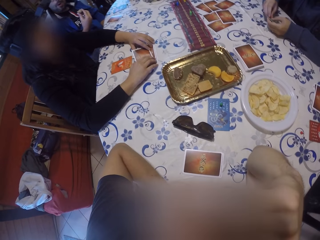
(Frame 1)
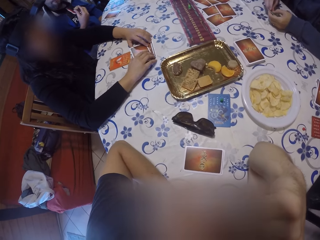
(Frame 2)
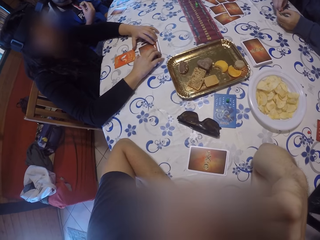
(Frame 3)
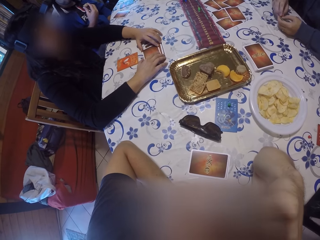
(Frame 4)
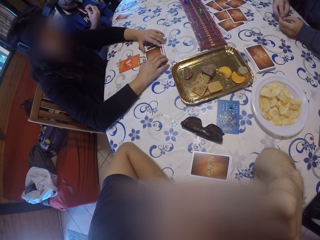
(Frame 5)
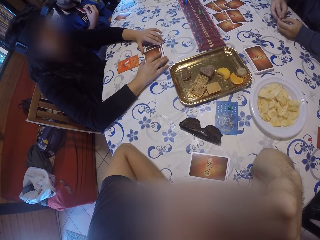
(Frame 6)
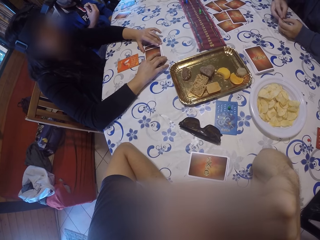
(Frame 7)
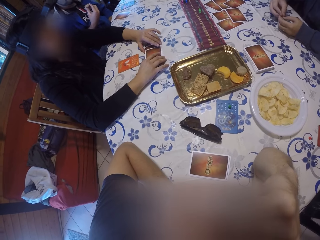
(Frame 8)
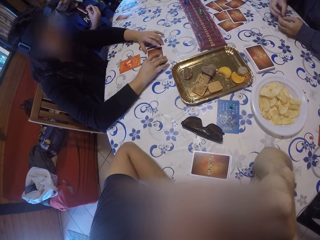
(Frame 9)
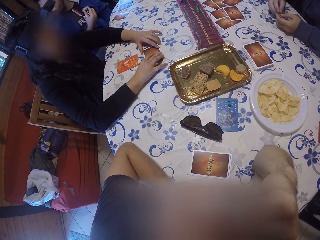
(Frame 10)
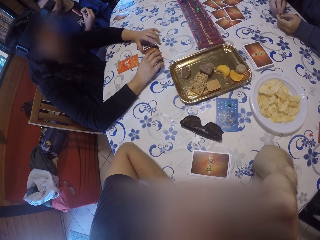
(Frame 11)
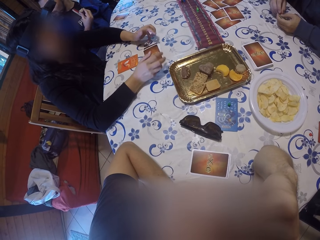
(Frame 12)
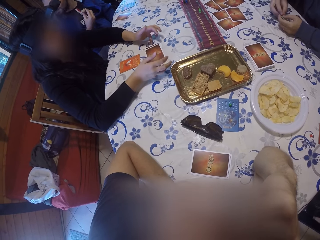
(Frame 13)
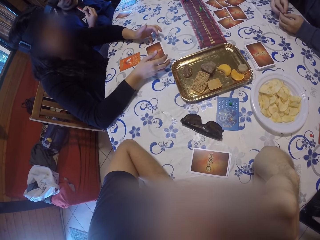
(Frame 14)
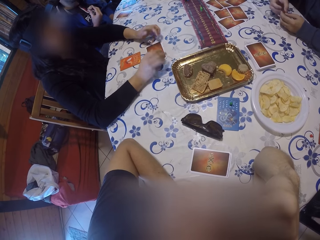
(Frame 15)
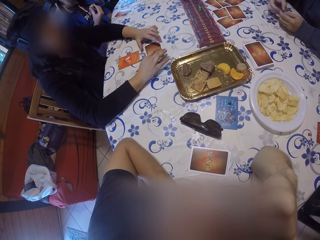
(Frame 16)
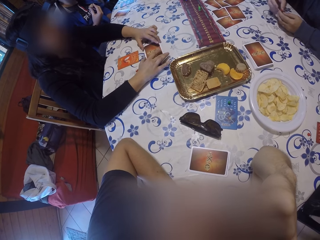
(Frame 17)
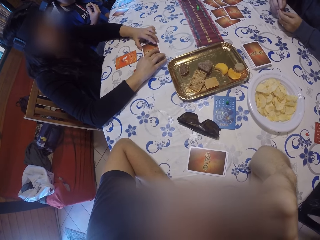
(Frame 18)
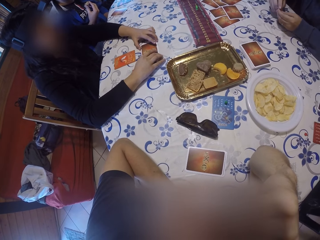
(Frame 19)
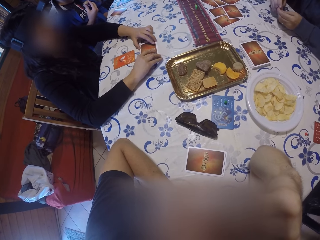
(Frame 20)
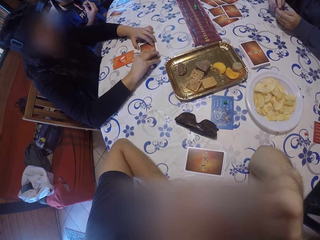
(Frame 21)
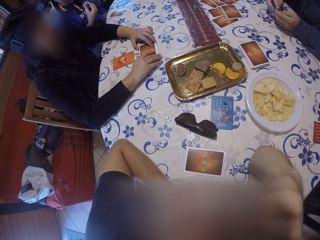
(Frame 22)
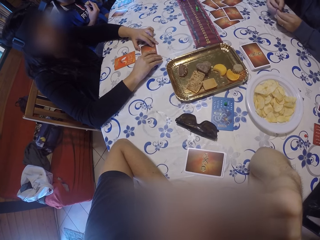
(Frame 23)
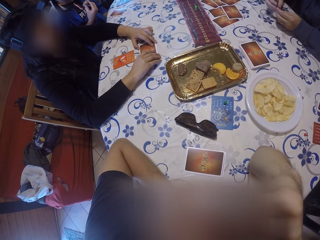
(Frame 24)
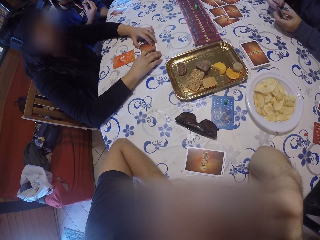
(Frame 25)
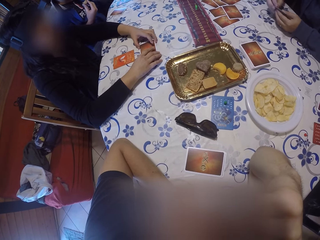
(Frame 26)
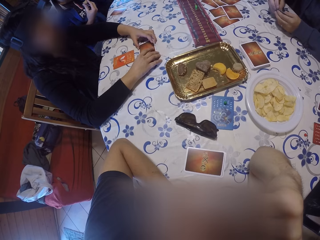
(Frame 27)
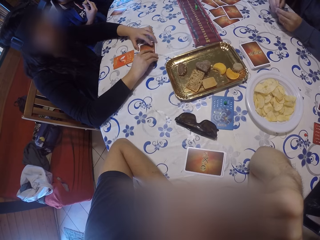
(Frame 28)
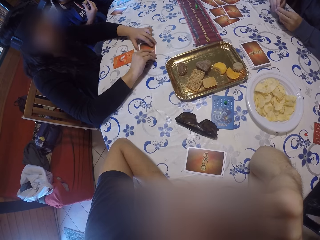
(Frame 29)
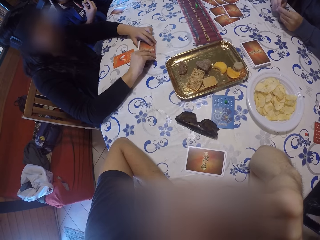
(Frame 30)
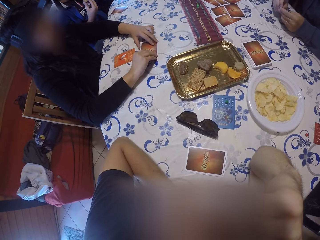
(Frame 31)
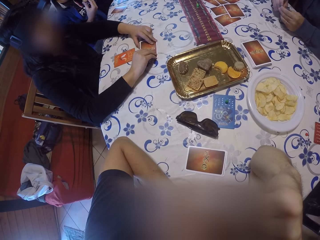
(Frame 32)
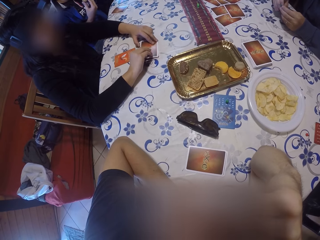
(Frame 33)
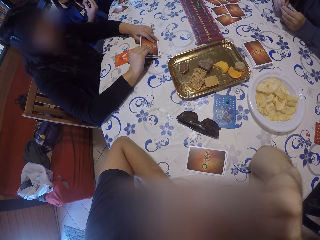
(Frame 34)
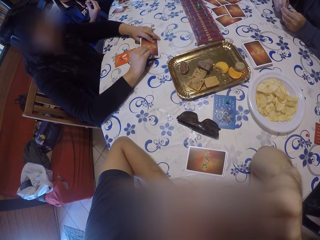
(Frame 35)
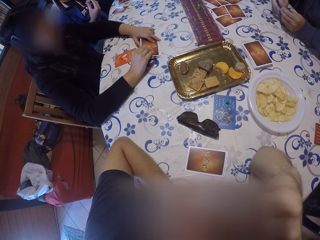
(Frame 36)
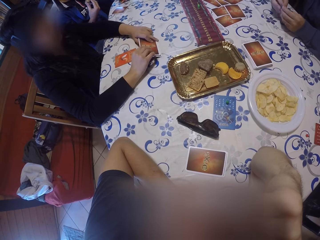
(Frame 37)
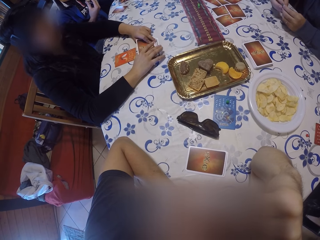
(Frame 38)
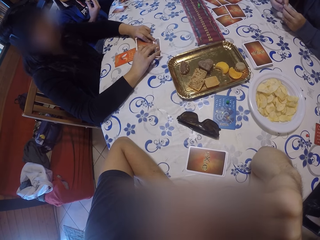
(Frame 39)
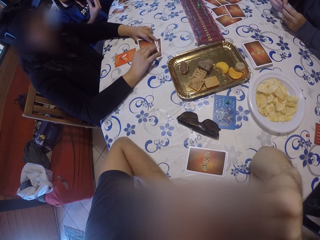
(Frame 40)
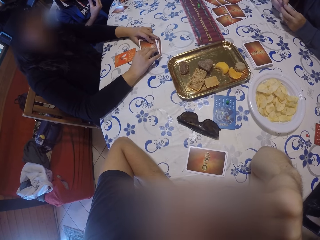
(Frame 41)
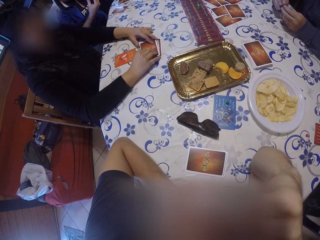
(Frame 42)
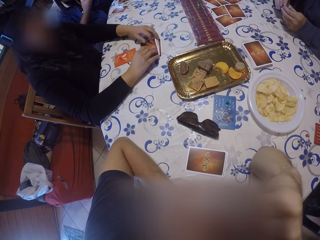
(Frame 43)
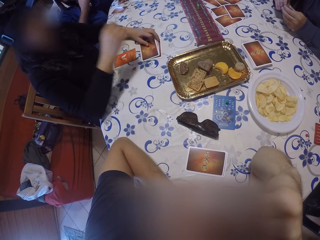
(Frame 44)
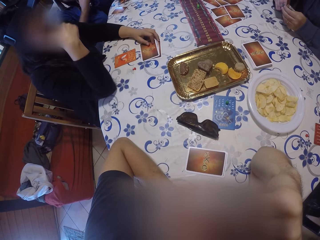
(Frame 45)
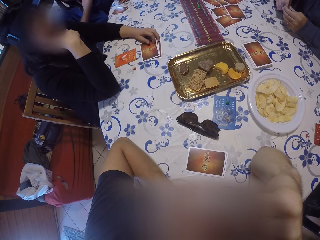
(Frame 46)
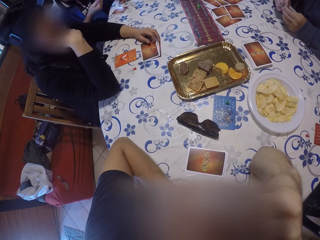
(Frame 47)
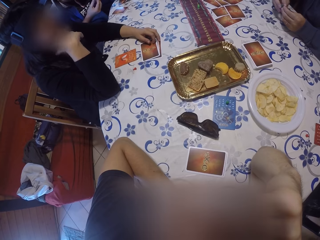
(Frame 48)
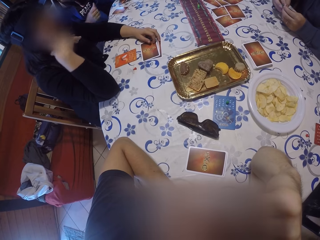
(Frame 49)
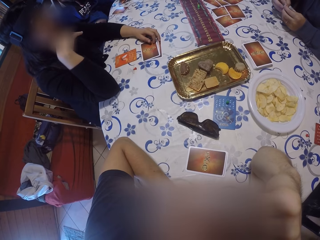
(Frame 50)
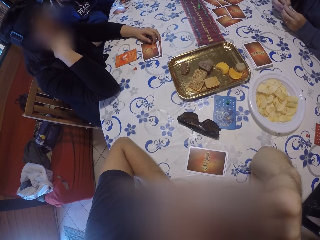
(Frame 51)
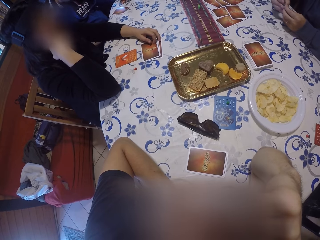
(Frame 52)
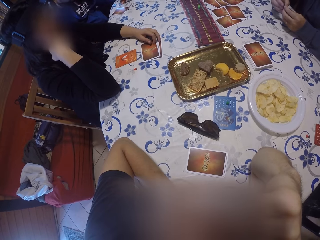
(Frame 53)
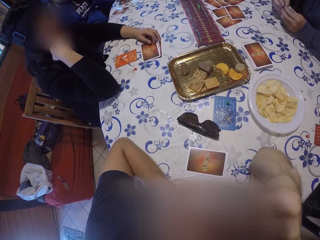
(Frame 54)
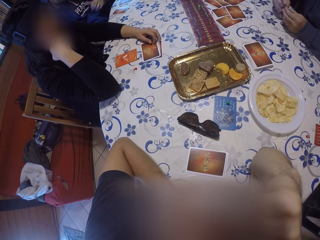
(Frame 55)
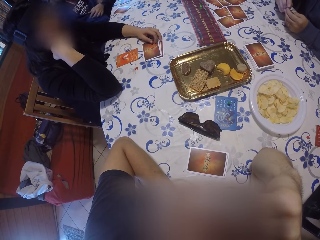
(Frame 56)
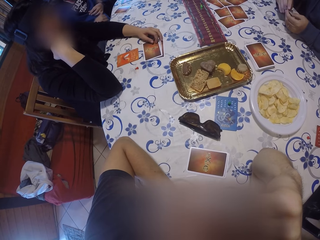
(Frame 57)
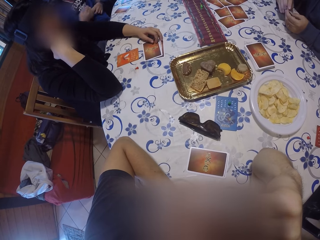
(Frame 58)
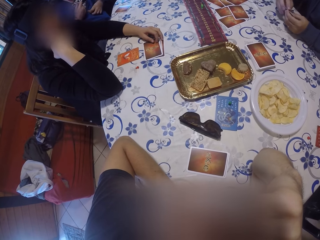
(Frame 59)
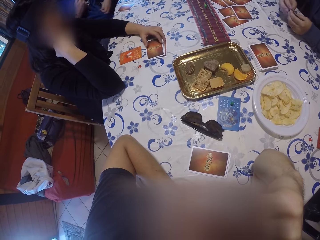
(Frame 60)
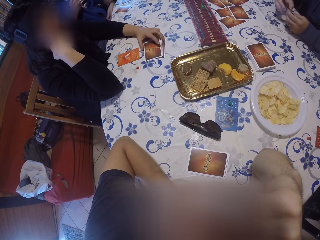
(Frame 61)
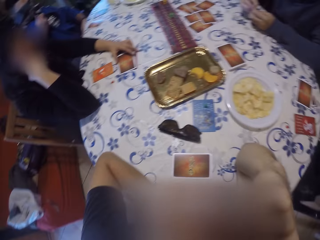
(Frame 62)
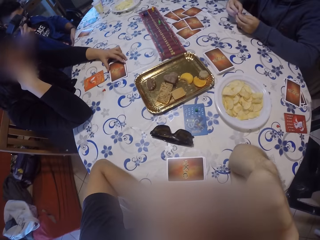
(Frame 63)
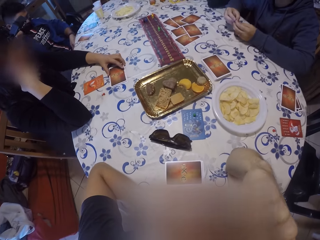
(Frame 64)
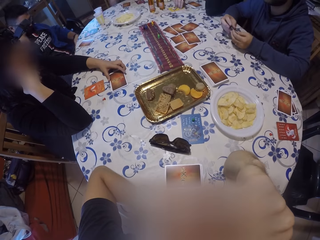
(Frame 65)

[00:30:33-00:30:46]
The camera wearer touches the head. The woman touches the cards. A man touches fingers. The woman touches her face with her right hand and raises one hand.

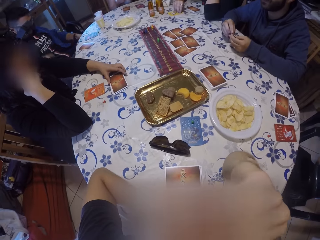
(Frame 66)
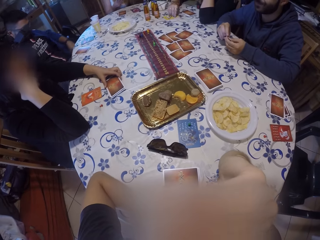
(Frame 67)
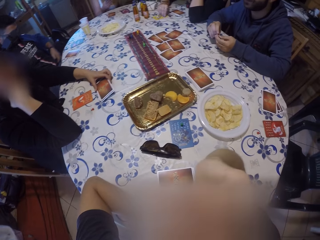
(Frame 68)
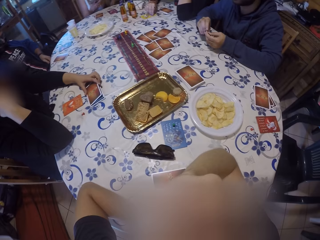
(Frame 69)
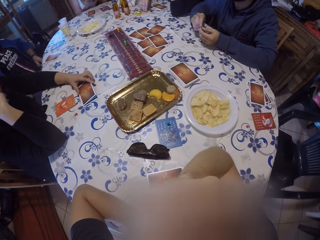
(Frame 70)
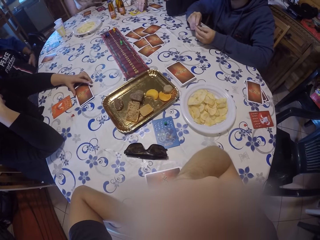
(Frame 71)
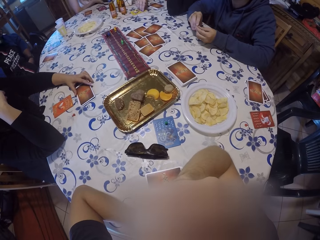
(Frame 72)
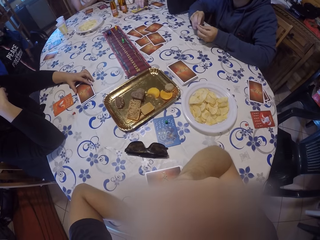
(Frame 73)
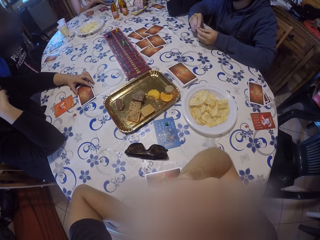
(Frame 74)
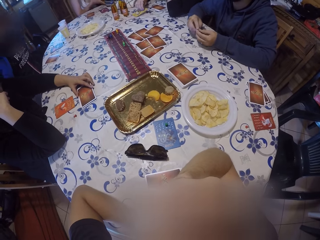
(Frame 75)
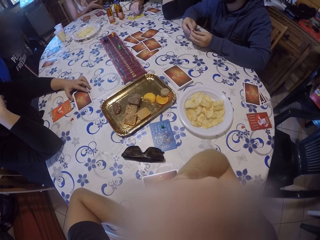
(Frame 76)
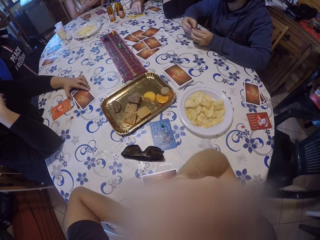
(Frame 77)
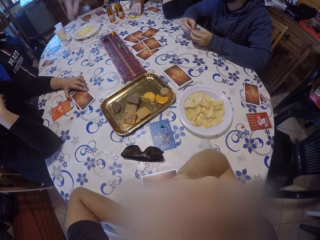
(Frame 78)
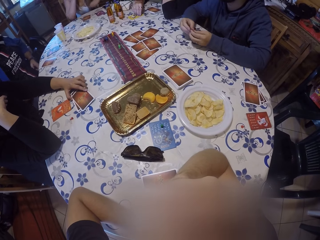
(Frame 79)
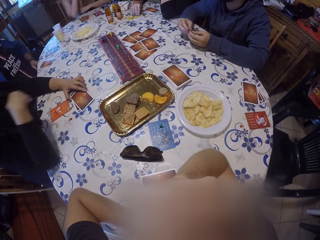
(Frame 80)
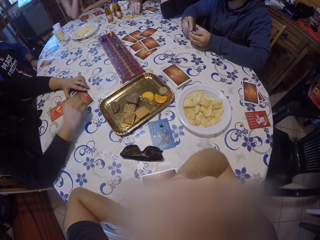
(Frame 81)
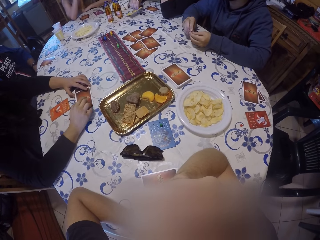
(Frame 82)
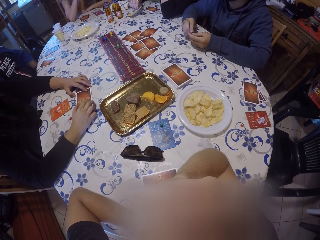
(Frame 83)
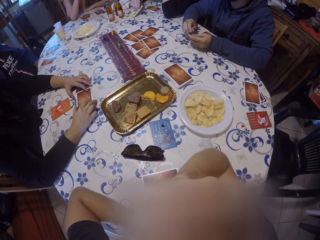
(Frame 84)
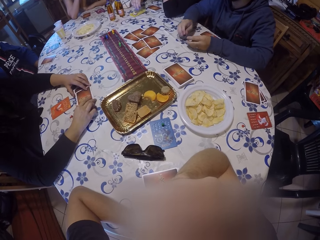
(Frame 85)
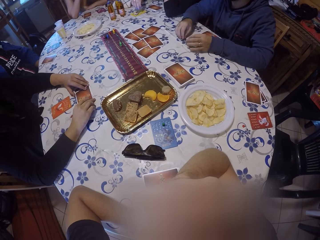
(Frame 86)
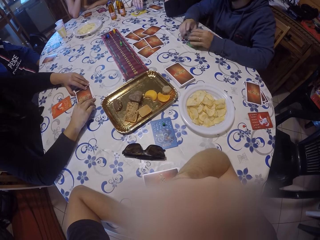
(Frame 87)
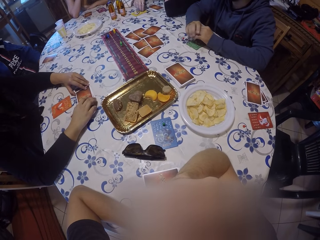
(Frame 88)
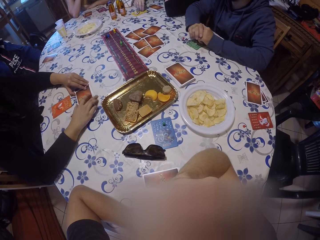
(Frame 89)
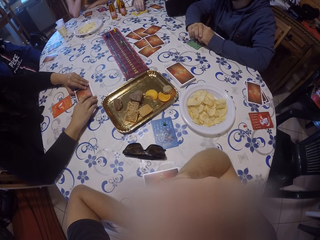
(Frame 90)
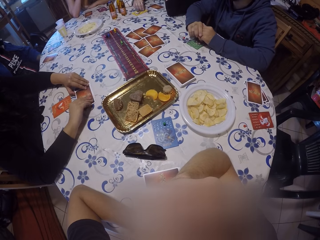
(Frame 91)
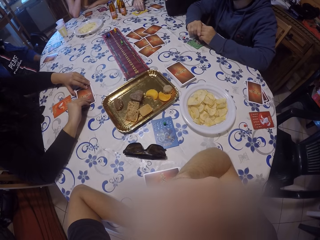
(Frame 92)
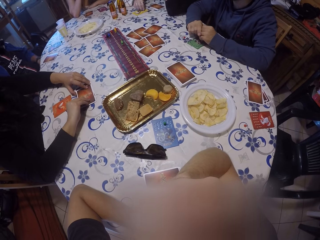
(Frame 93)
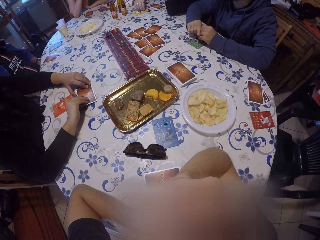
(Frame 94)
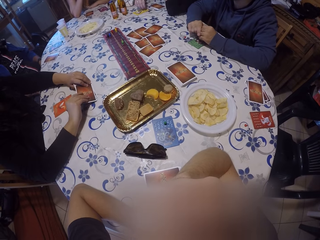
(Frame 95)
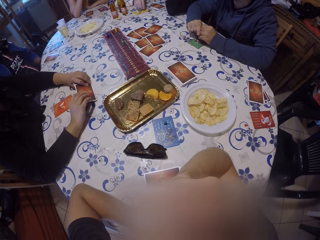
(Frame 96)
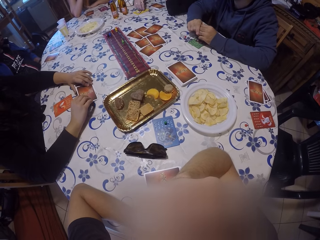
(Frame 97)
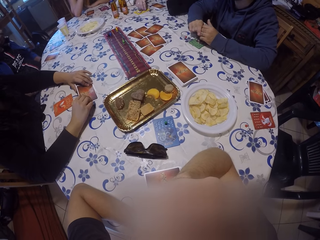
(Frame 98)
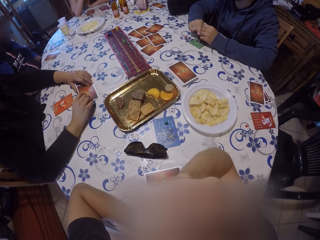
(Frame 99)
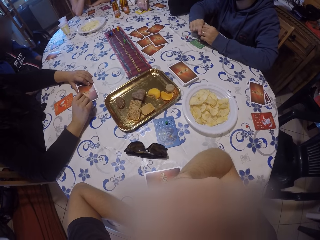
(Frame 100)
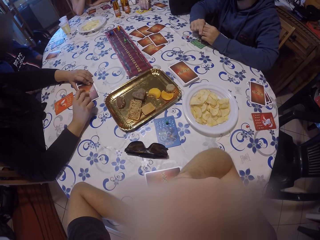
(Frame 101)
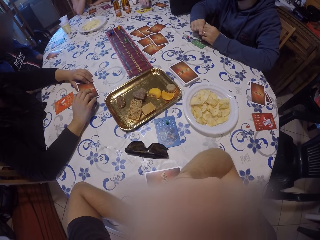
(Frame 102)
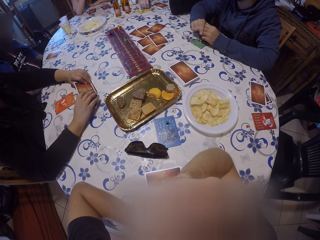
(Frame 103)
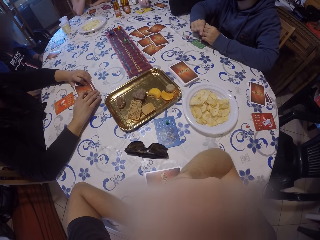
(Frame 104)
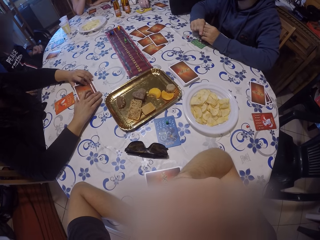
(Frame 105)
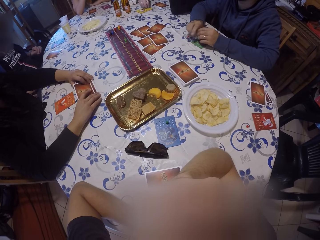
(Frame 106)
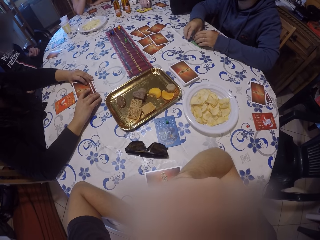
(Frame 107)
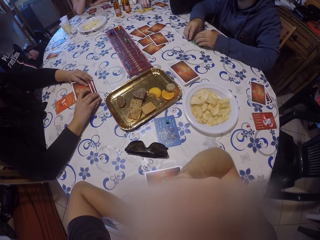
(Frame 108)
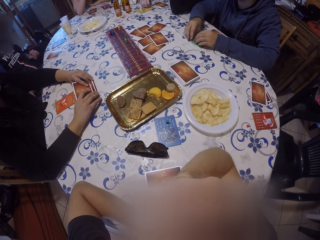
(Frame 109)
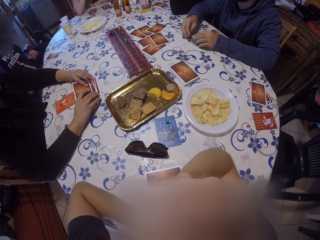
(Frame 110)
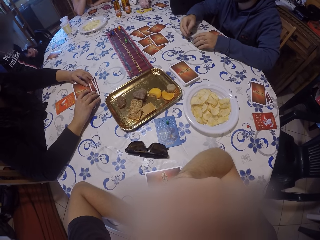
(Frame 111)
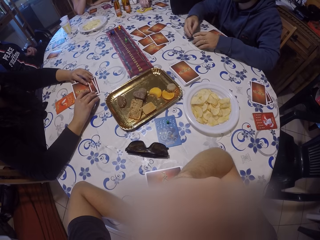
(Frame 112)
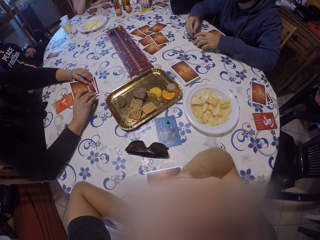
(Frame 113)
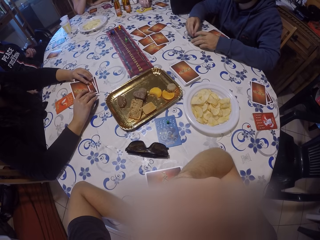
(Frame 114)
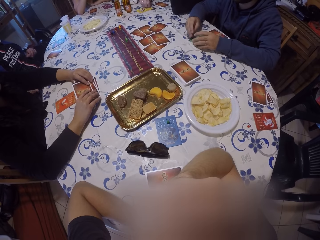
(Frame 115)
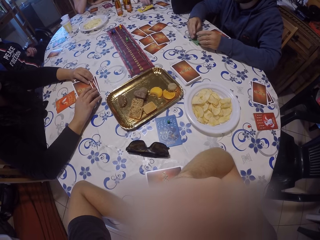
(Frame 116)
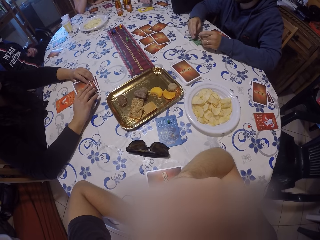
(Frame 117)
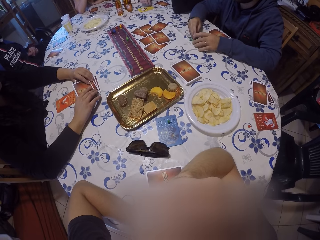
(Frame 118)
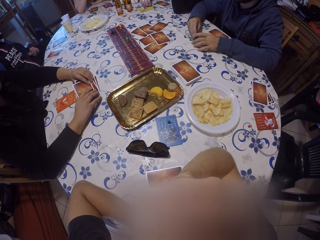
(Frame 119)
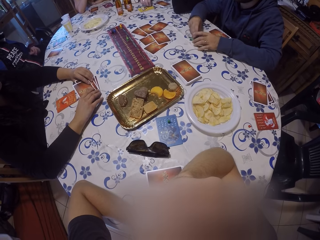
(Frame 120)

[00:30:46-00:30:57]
A man pulls the jacket. The woman touches the card on the table with her right hand. The man drops the cards on the table with both hands. The woman slides the cards.
